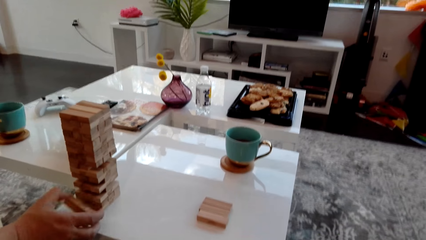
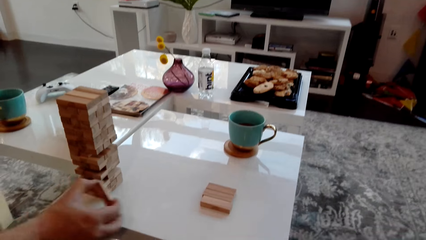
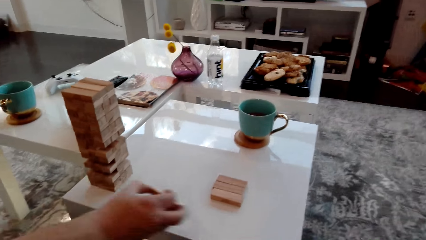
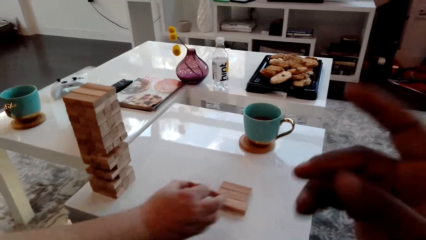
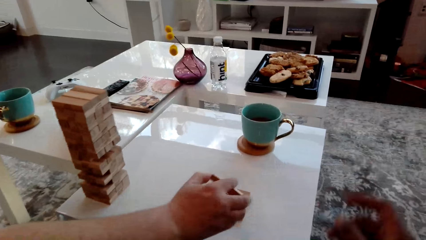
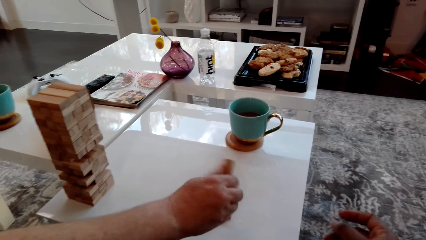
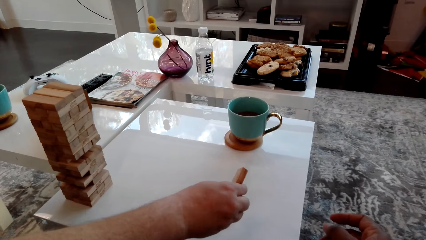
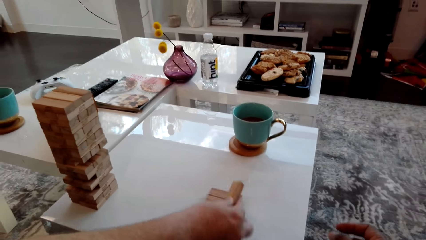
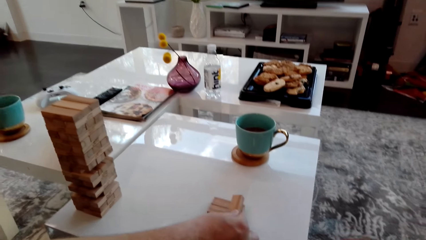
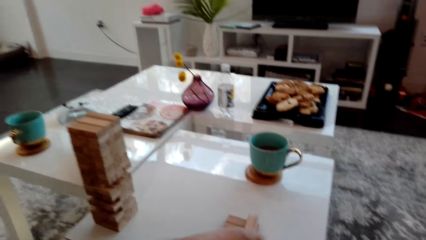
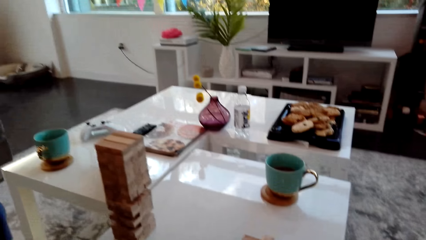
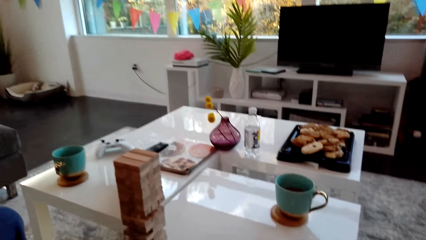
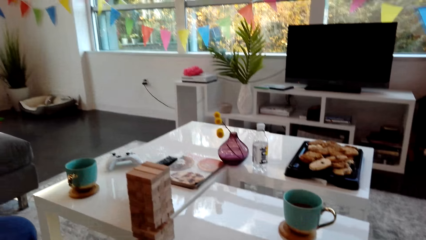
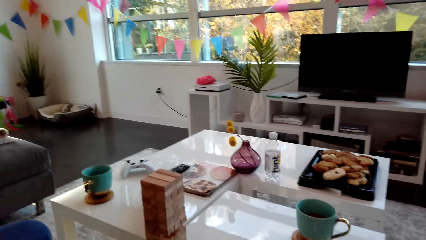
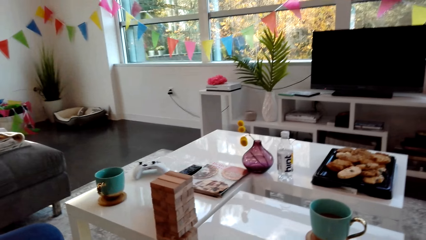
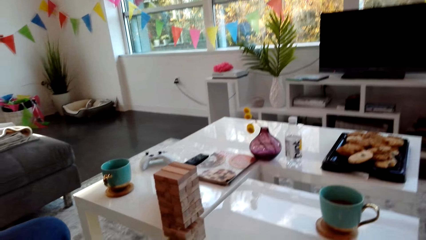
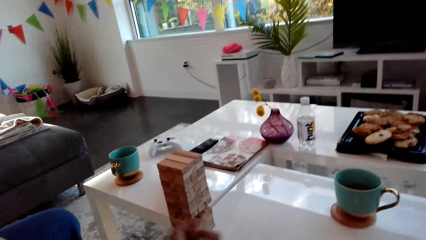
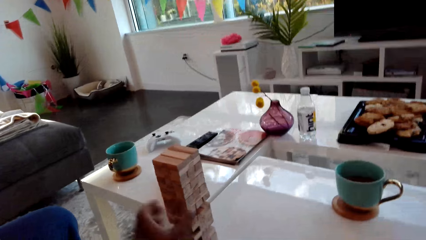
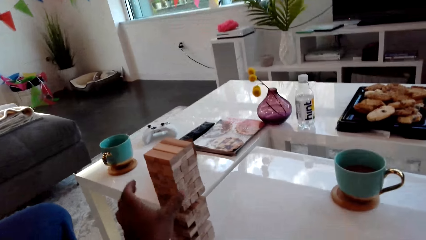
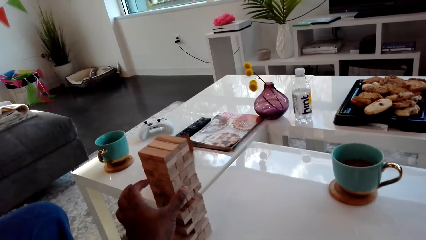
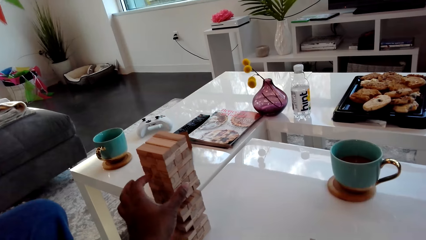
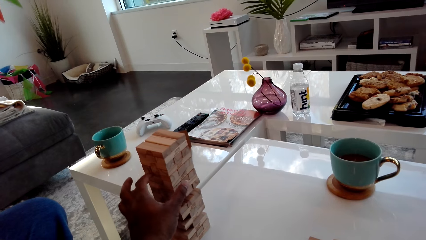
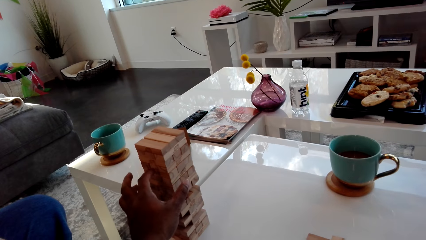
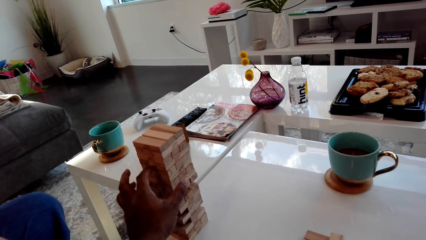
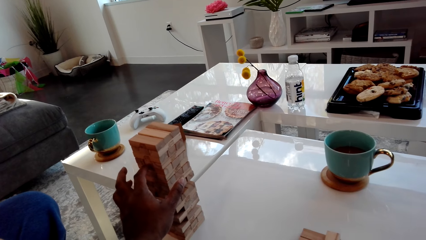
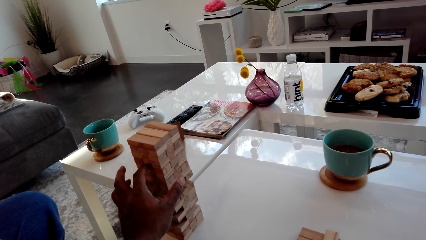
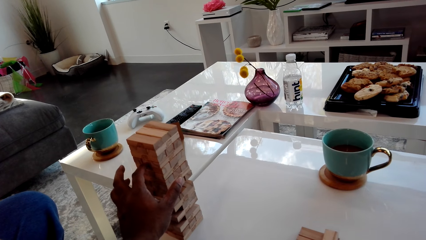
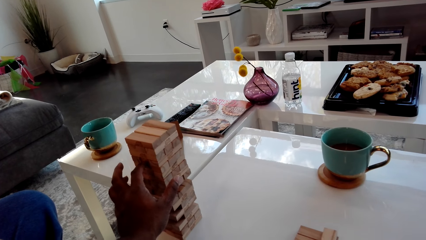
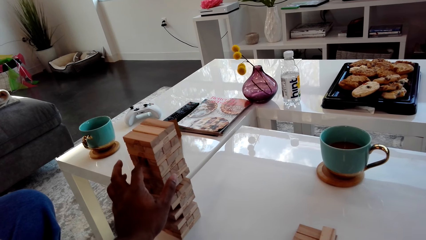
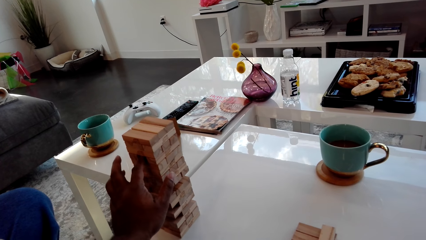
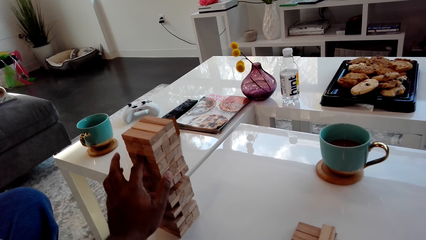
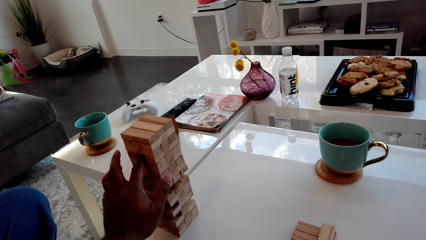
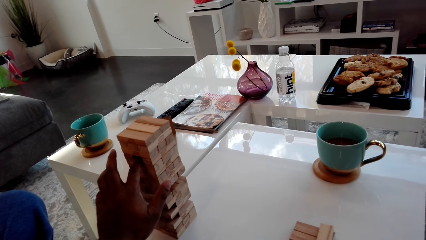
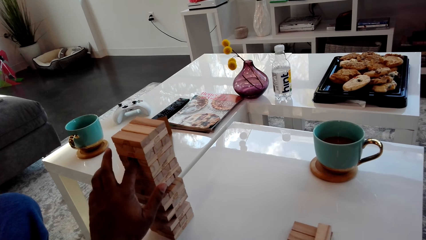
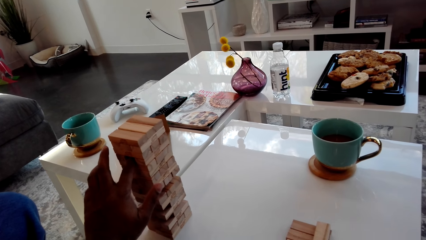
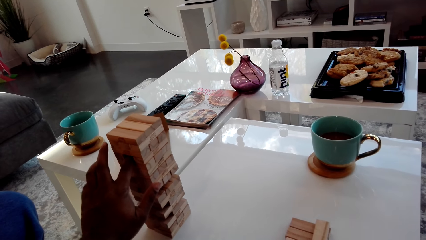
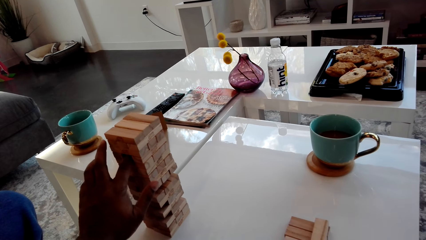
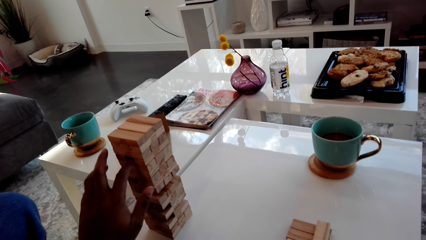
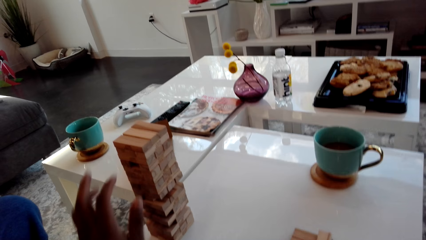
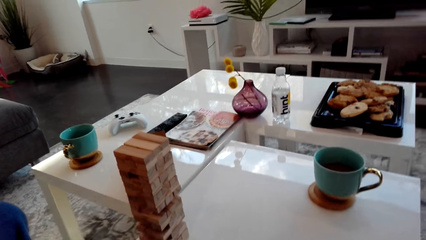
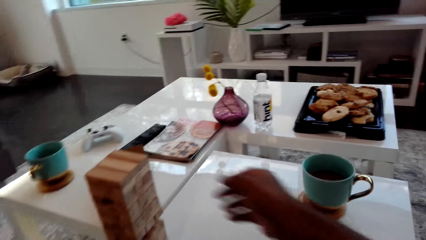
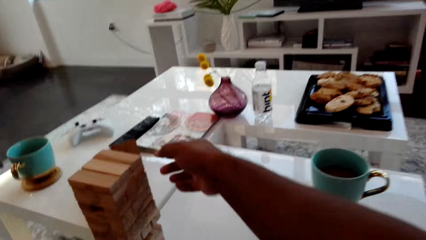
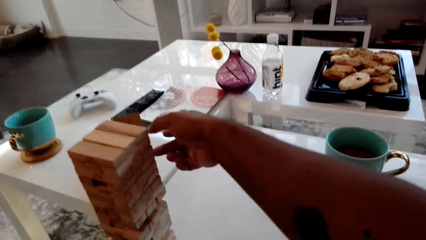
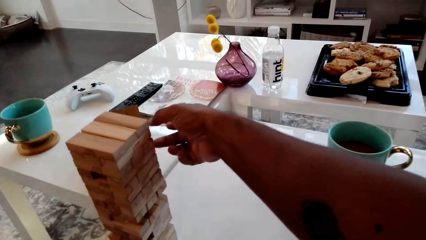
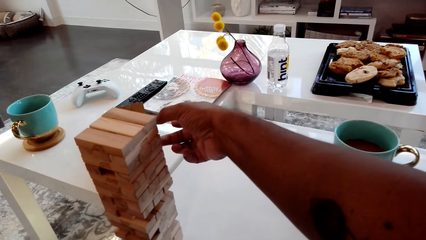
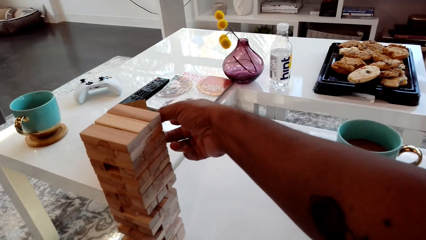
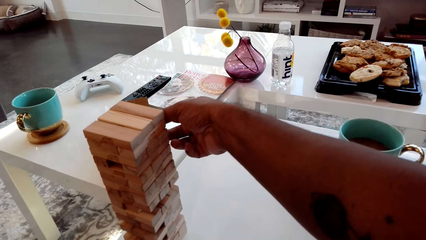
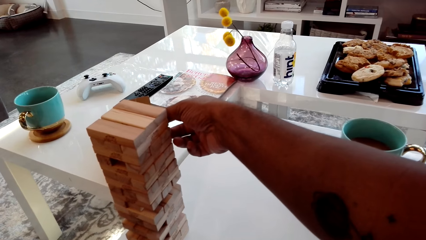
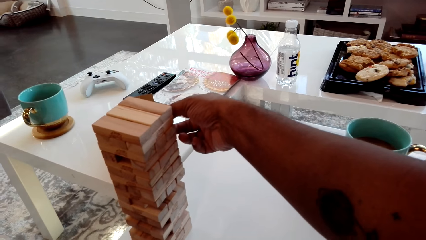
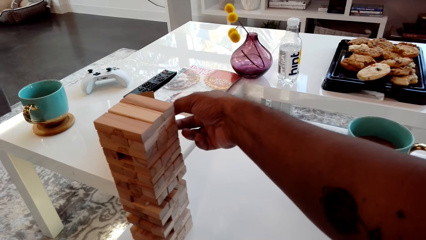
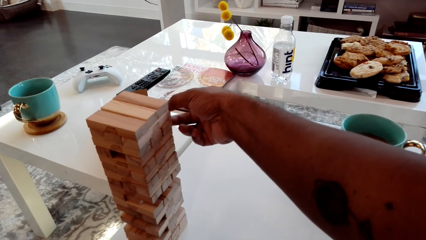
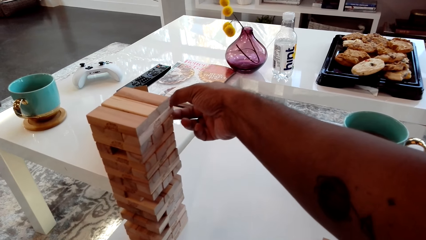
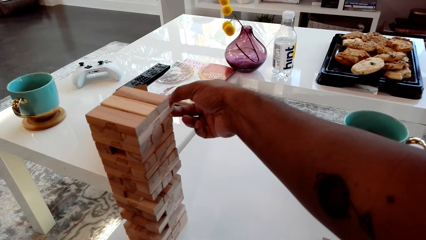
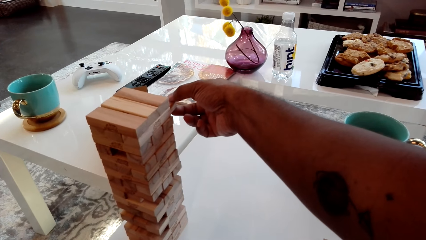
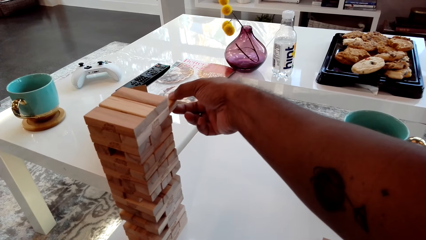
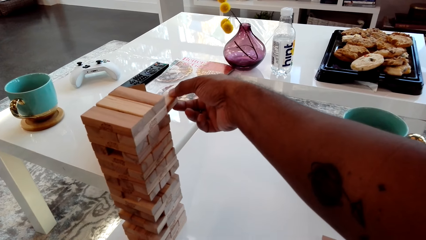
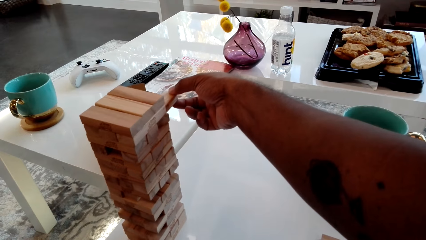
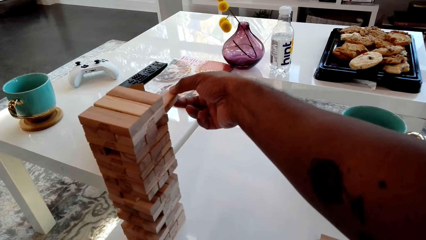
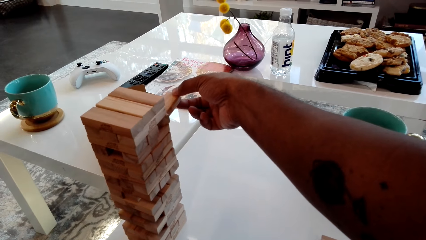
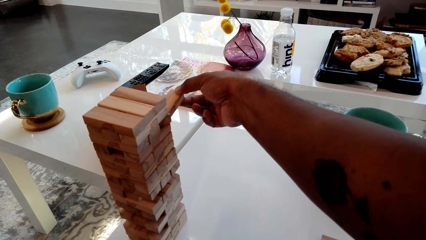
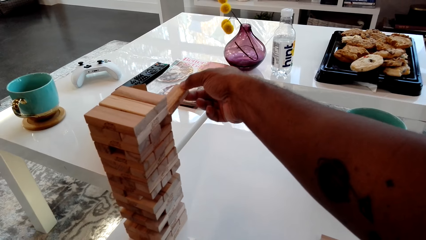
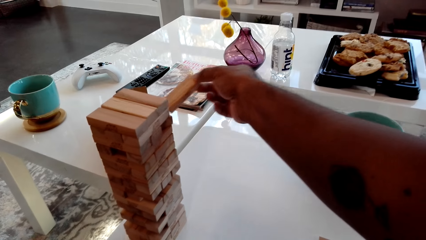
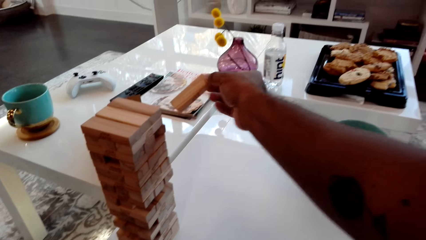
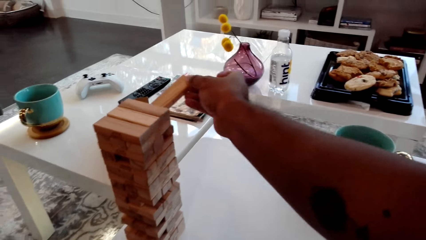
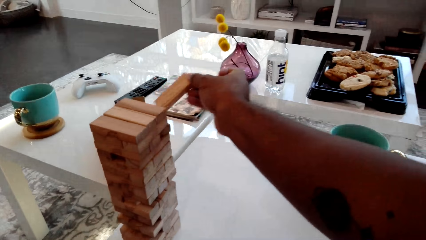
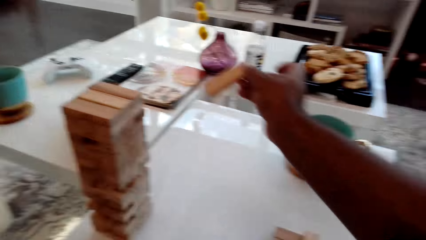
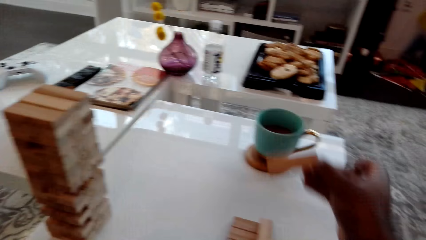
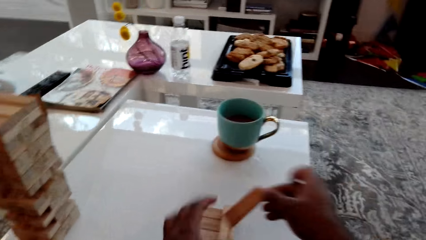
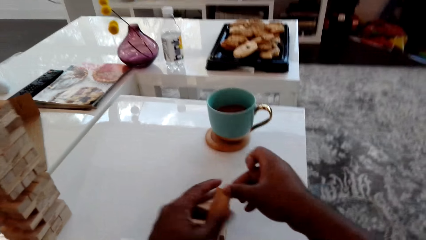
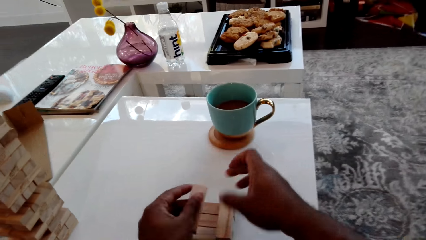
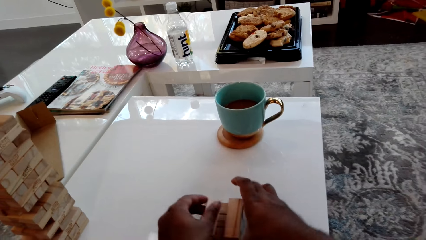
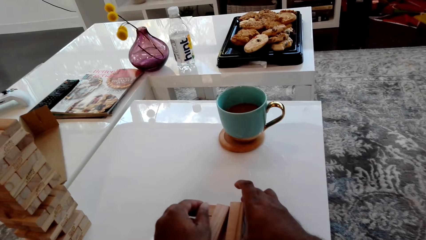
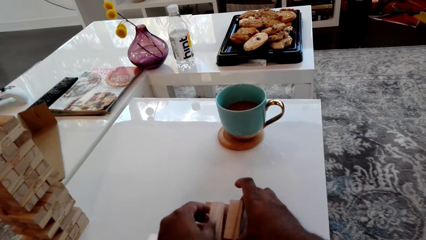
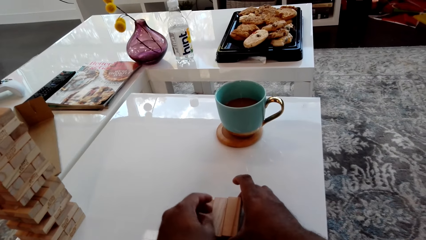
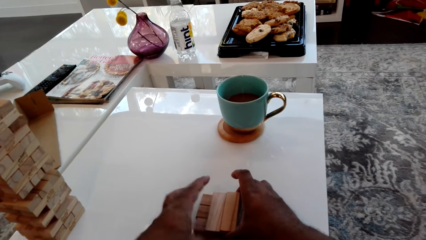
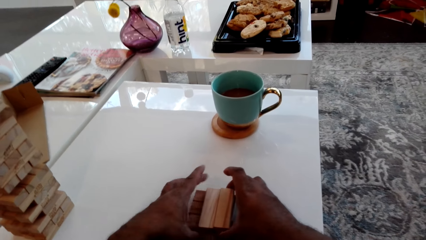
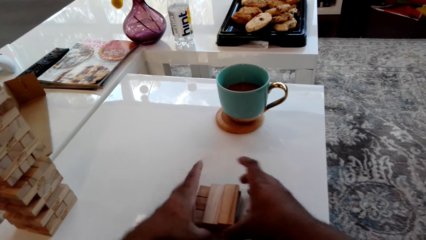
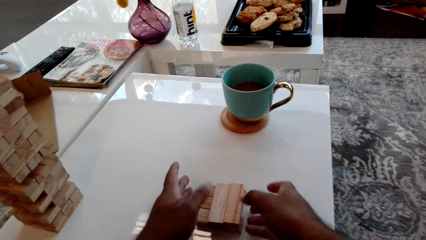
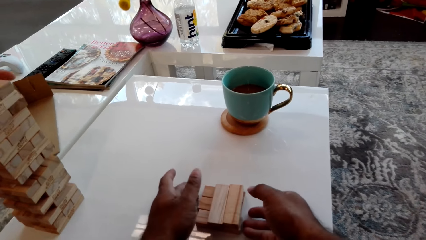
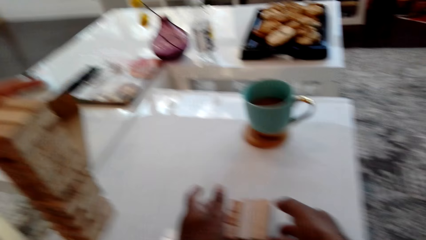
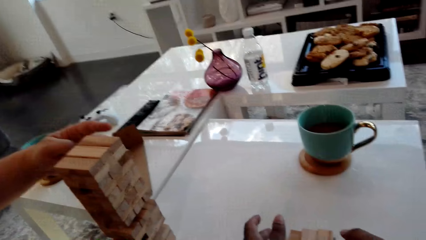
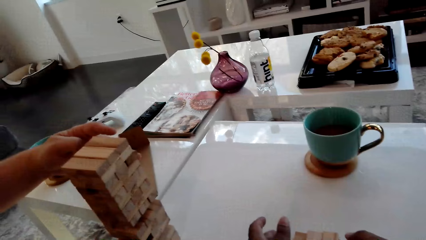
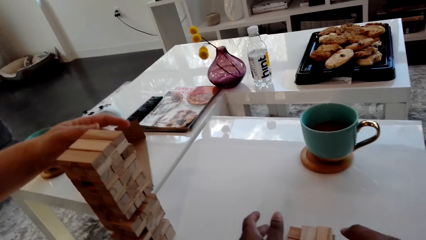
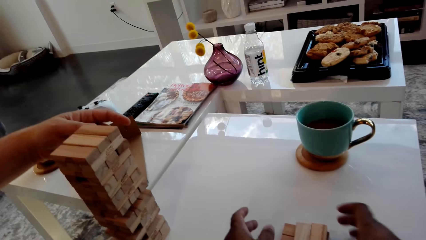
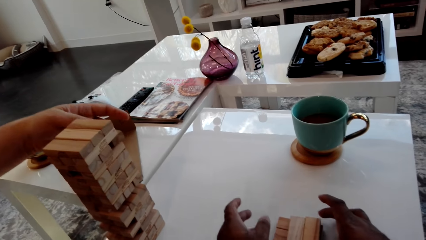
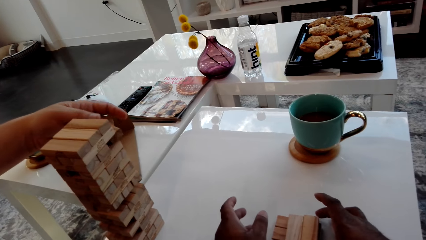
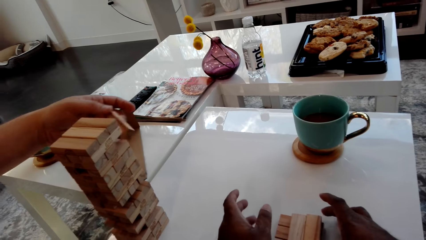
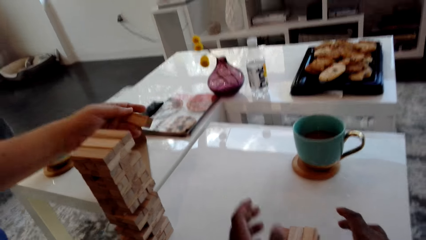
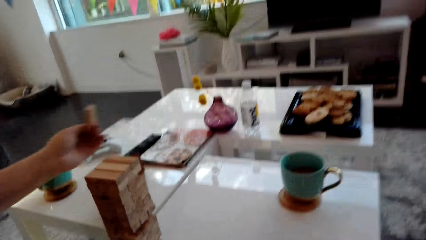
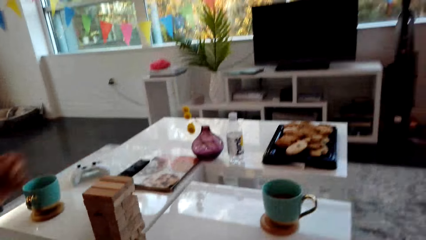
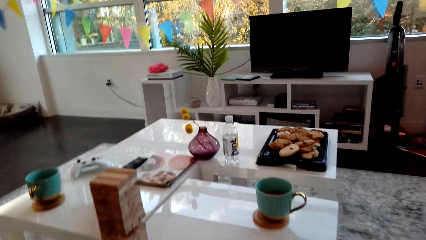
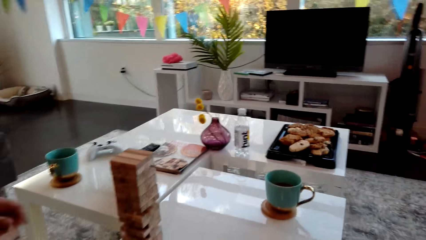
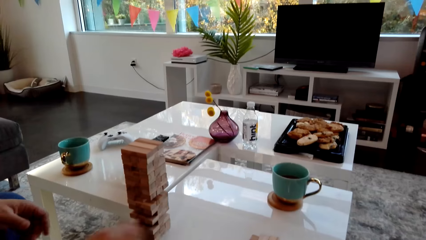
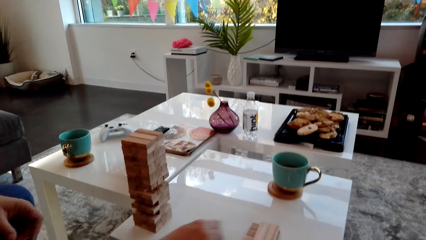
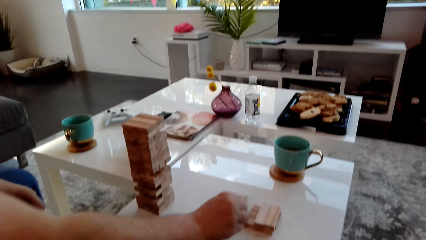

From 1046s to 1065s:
A man places the wooden block on the blocks and arranges the block. The camera wearer removes a wooden block from the block tower. They pull the block. They place the wooden block on the blocks and arrange the block. The man removes a wooden block from the block tower.
